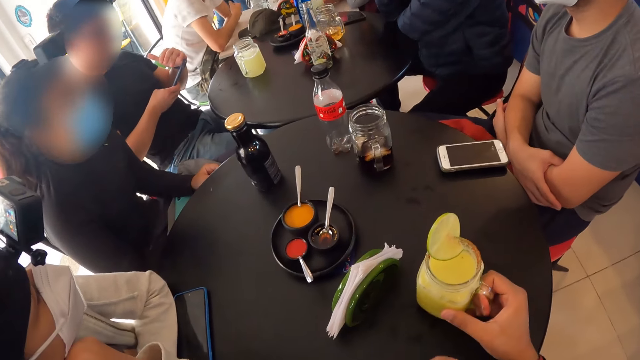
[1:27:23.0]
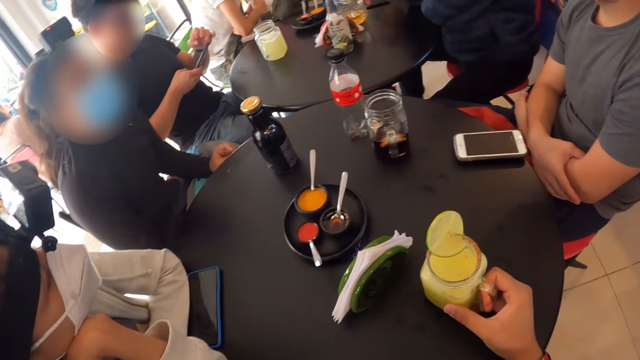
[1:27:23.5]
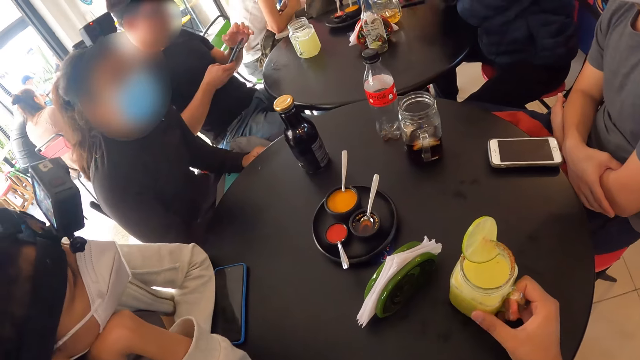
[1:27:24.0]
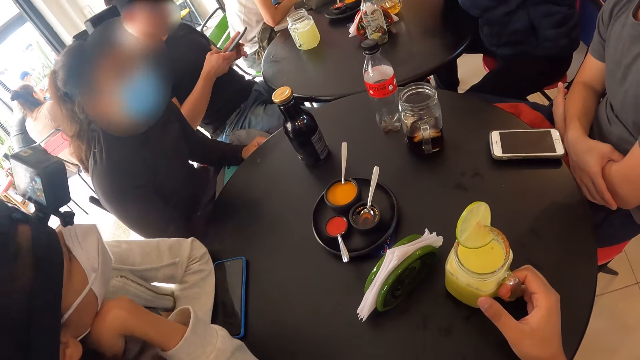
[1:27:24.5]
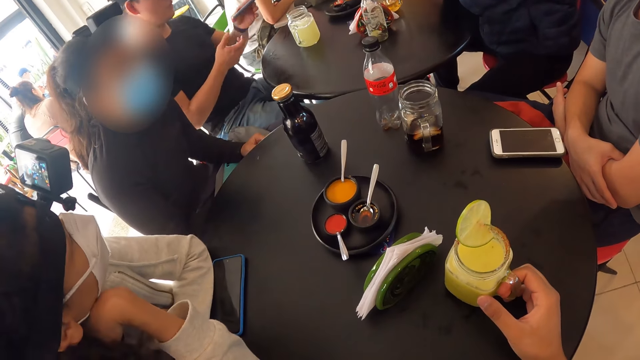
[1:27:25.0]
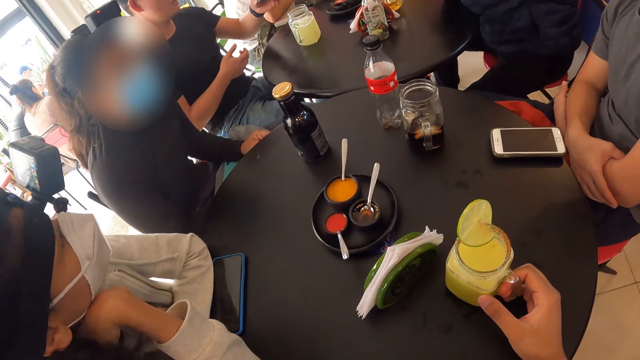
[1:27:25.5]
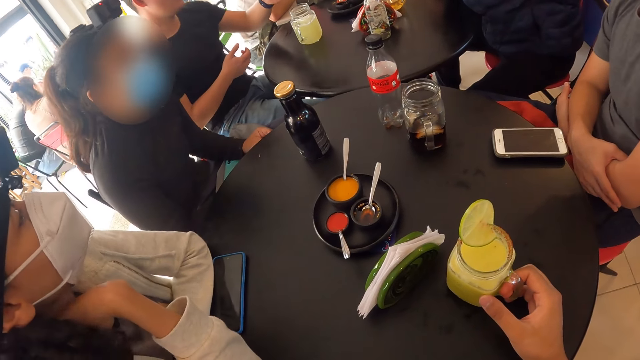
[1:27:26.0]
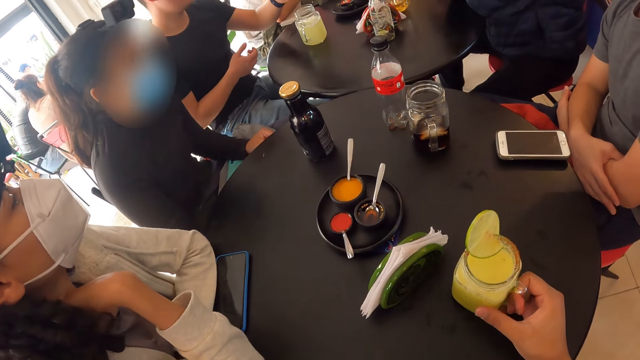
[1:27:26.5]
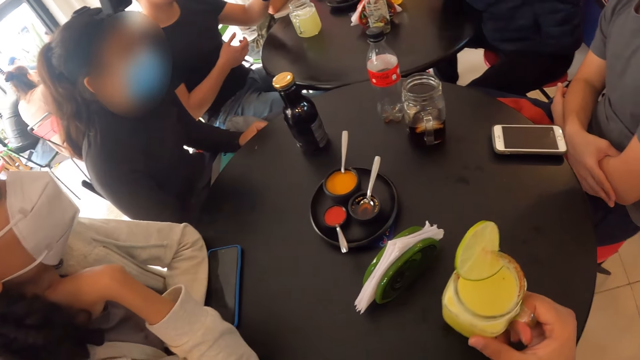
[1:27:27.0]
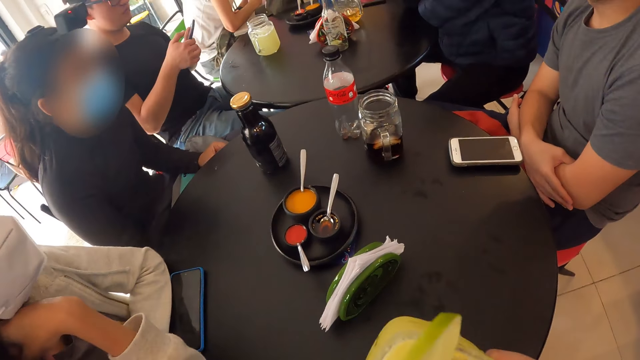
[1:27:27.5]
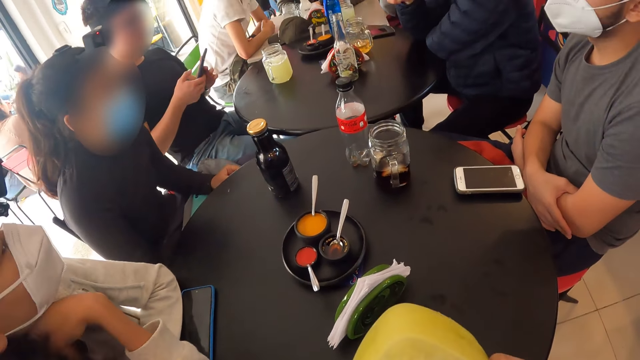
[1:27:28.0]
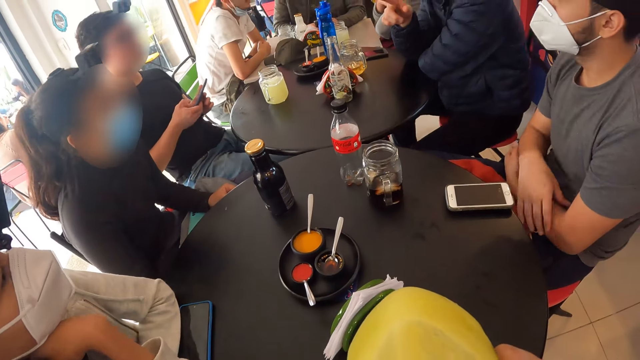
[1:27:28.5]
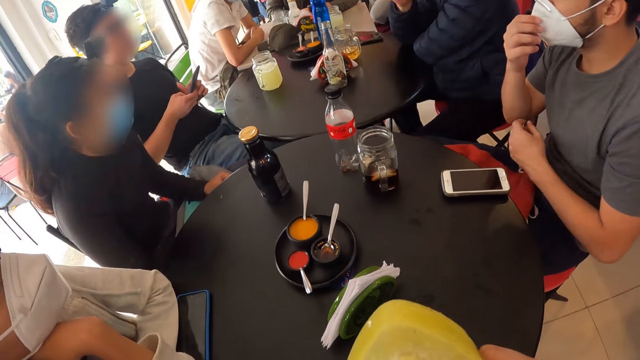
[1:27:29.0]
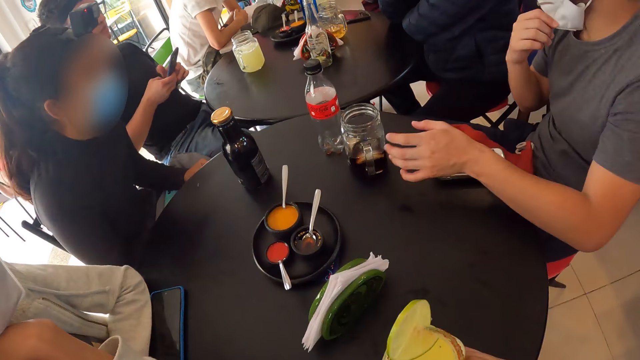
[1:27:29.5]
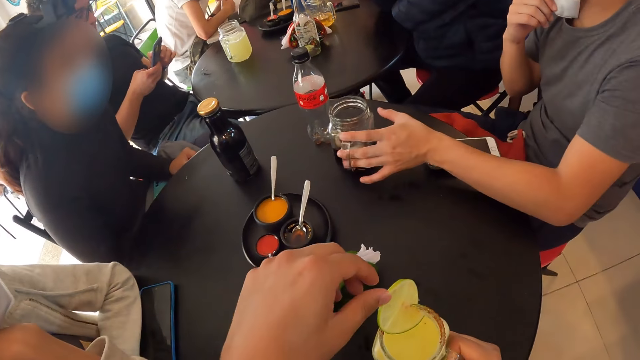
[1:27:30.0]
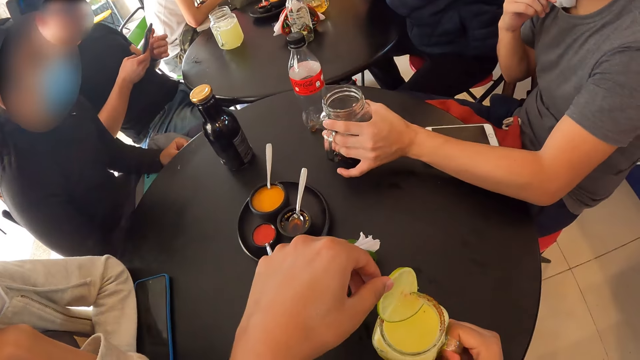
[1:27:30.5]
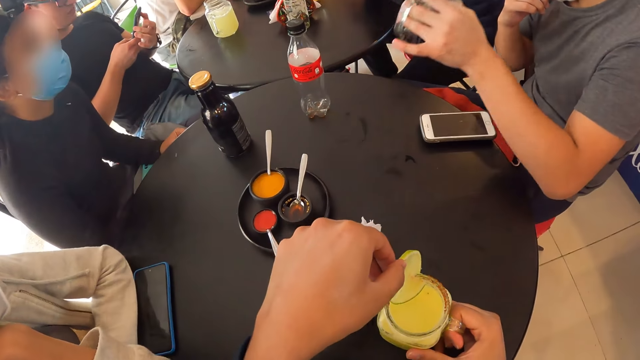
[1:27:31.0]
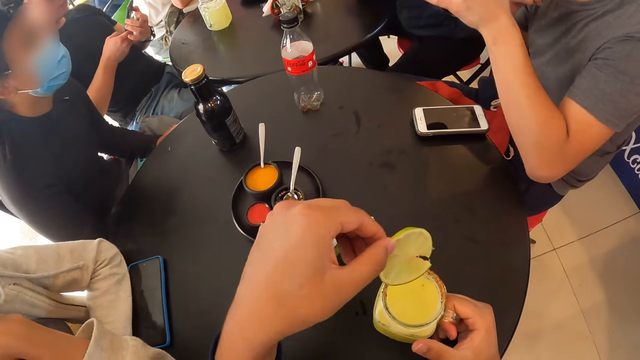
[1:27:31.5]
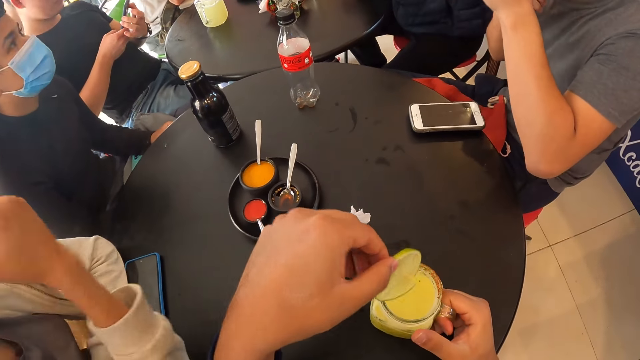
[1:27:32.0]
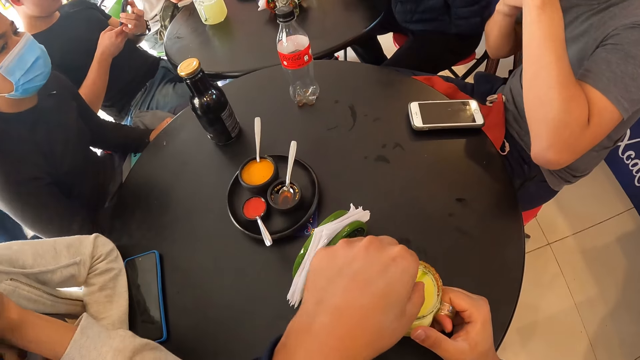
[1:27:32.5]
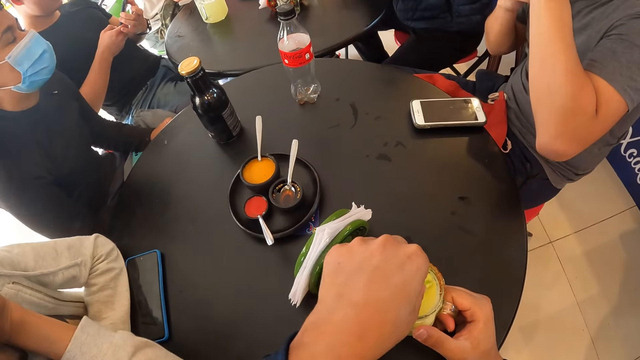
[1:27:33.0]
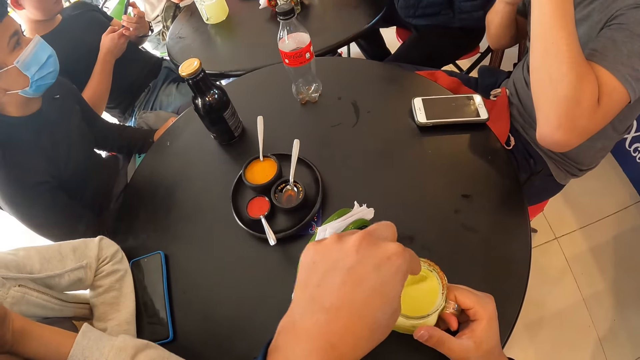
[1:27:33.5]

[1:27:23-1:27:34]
The camera wearer drops the cup of juice on the table with his right hand. A man operates a phone with both hands, passes the phone to his left hand from his right hand and lifts the phone. Another man moves his fingers. The camera wearer picks up the cup of juice from the table with his right hand, moves the juice to the mouth and drinks from the cup of juice in his right hand. The first man operates the phone with both hands. The other man adjusts a mask and picks up a cup of juice from the table with his left hand. The camera wearer drops the cup of juice on the table with his right hand and removes a lime on the cup of juice on the table with his left hand. The first man operates the phone with his right hand. The camera wearer puts the lime into the cup of juice with his left hand.

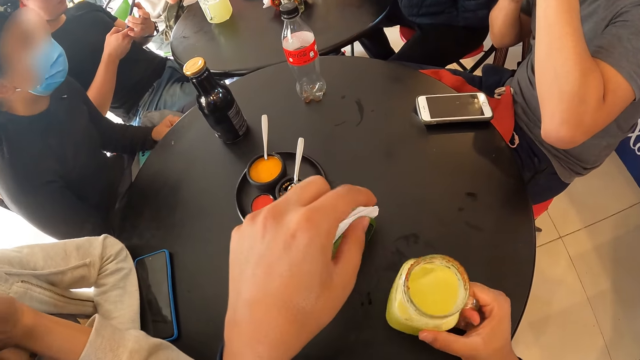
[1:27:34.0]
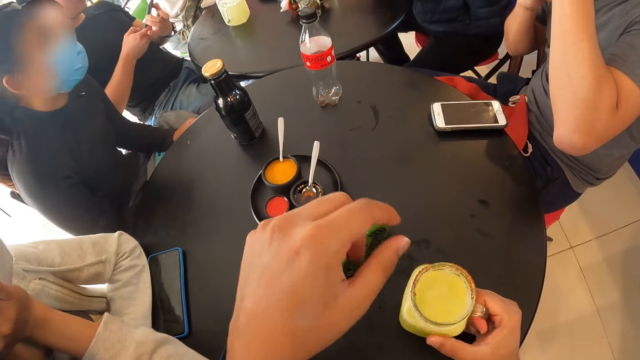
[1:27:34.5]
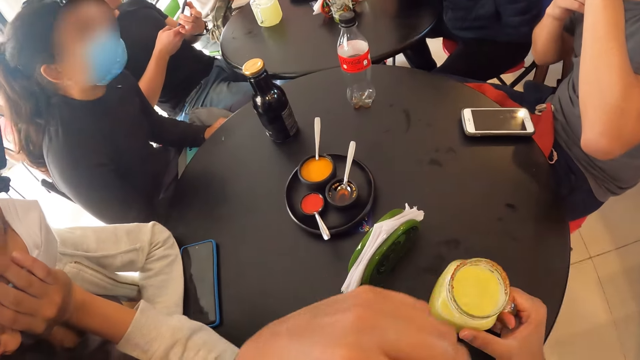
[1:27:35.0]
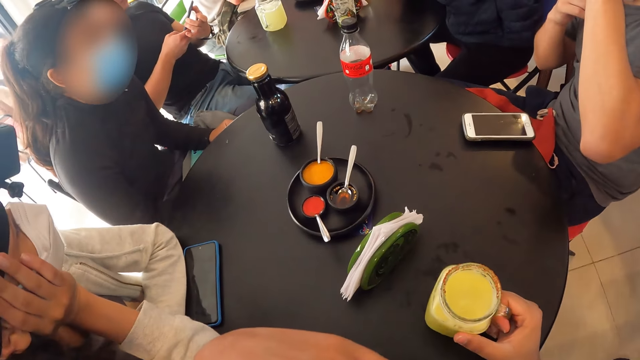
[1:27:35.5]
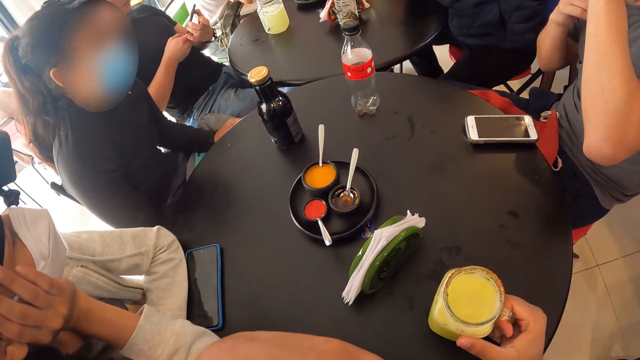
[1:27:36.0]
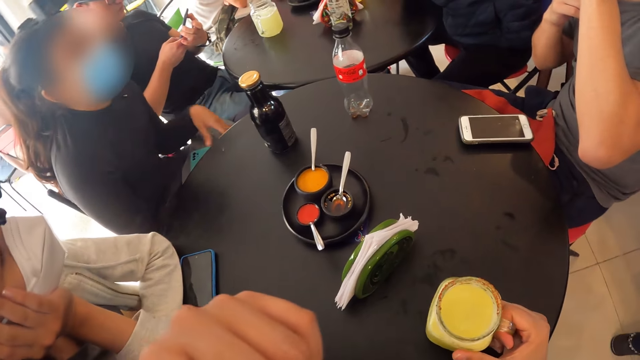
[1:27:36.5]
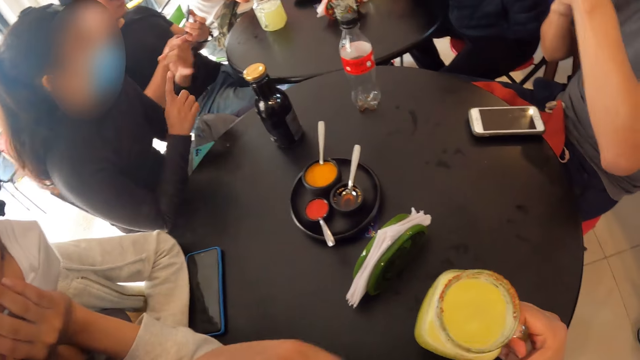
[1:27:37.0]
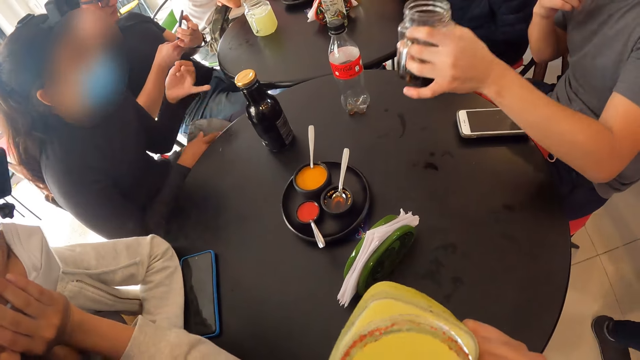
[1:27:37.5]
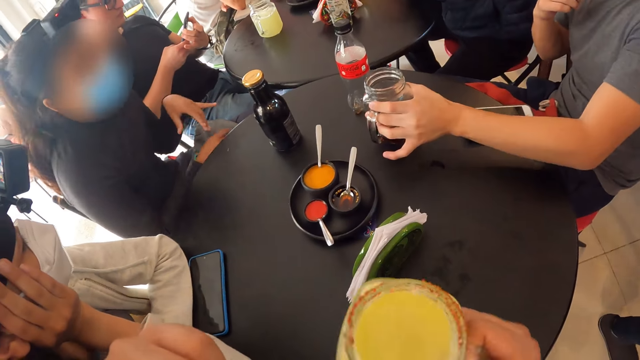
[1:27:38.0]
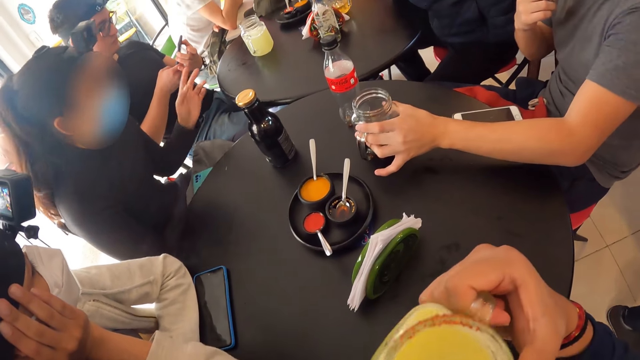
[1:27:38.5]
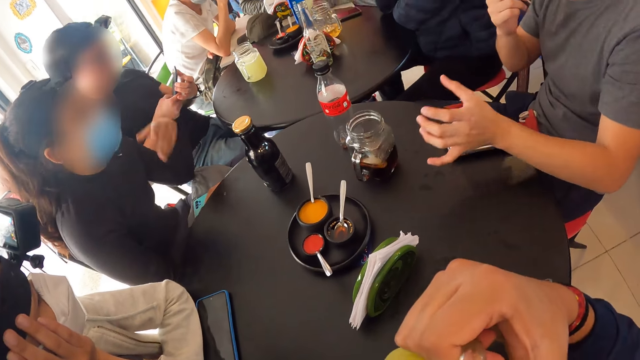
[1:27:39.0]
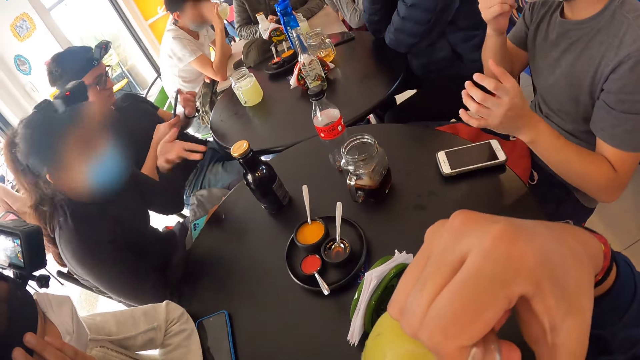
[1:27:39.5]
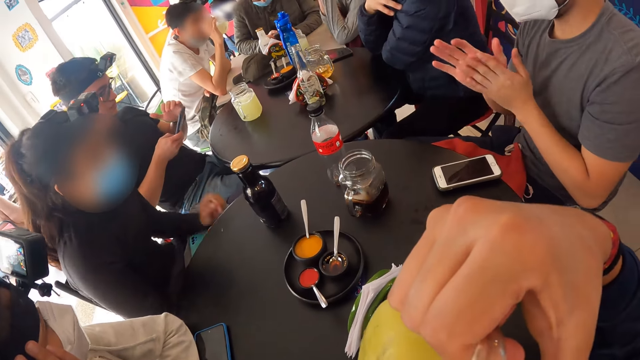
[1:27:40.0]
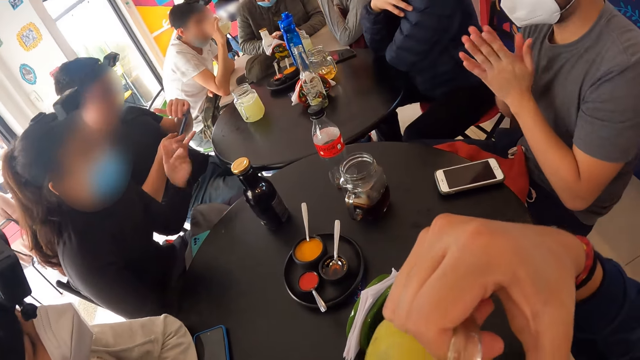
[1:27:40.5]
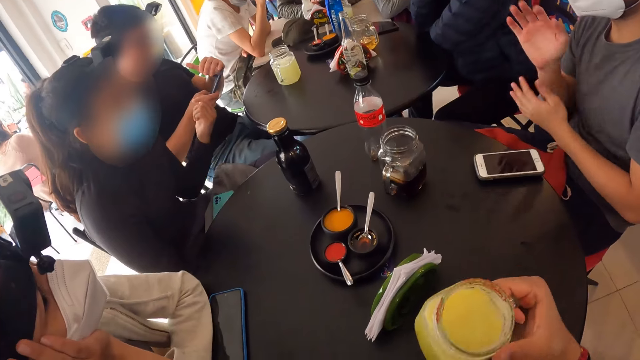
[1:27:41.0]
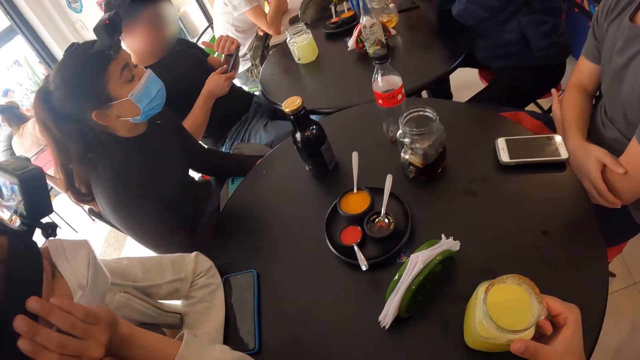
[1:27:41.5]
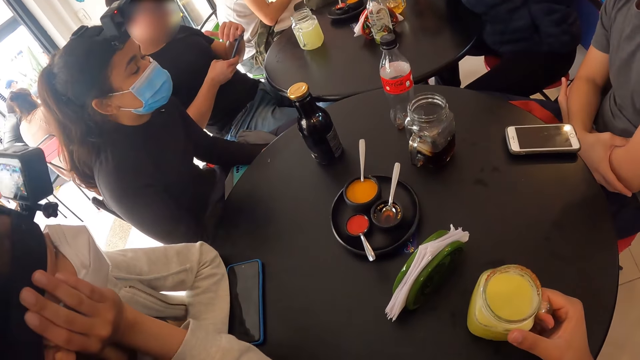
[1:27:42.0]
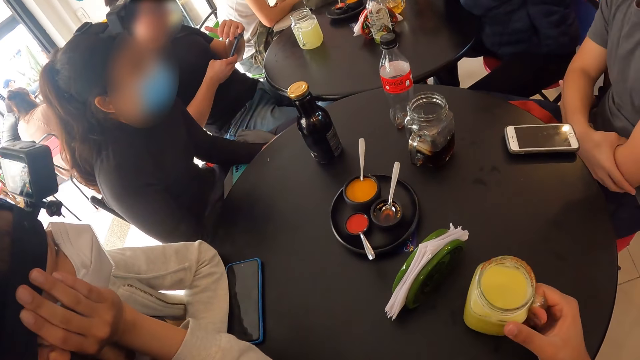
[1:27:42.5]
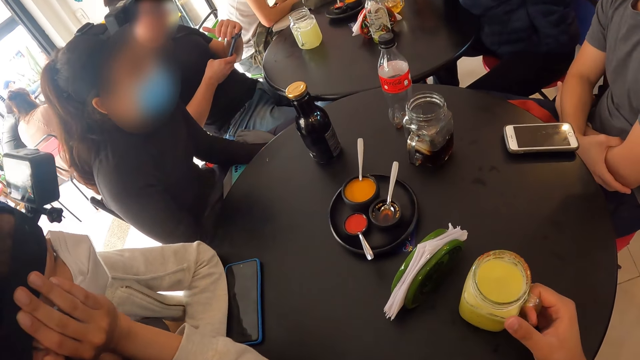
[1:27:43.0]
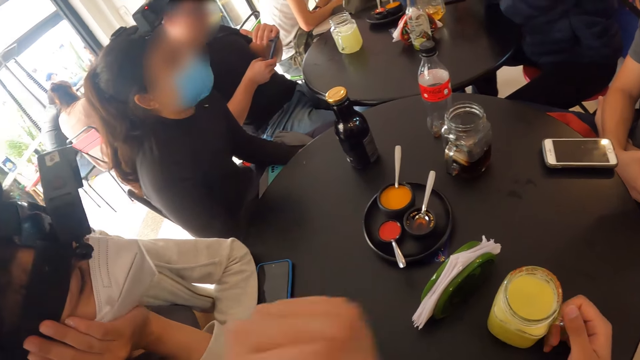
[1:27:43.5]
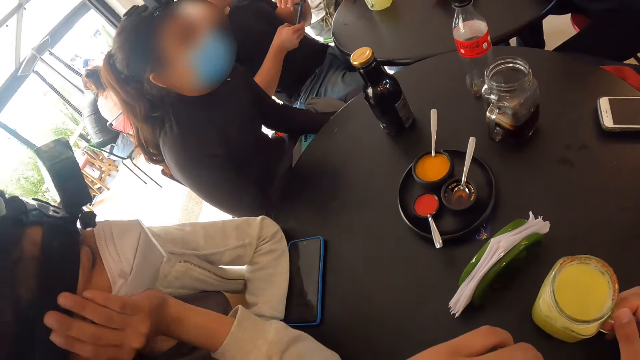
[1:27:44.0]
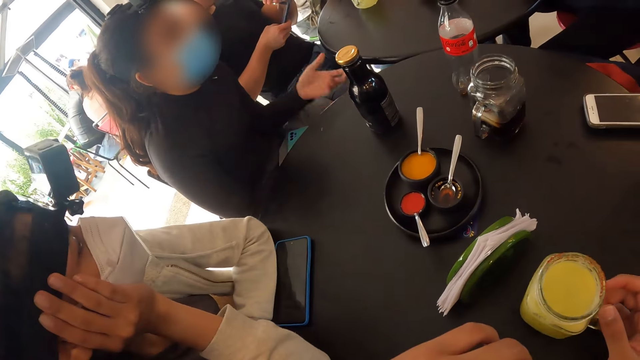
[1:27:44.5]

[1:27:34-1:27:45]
The camera wearer shakes the cup of juice with his right hand. He moves a hand. A lady lifts a hand and touches a finger. The camera wearer drinks from the cup of juice in his right hand. A man drops the cup on the table with his left hand. The lady touches a finger and sways a hand. Another man puts a hand on the phone. The first man rubs hands. The lady sways a hand. The camera wearer drops the cup of juice on the table with his right hand. The first man crosses hands.
